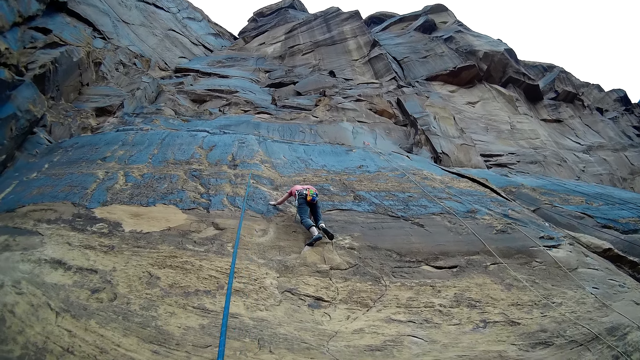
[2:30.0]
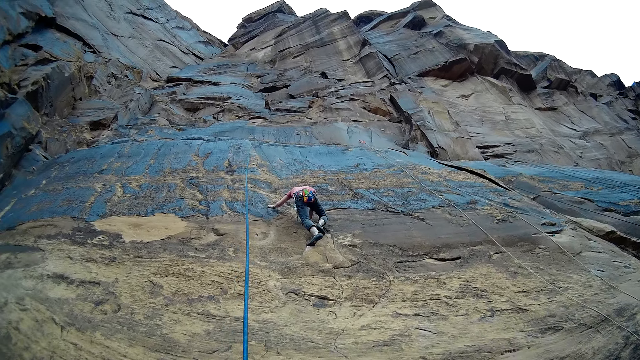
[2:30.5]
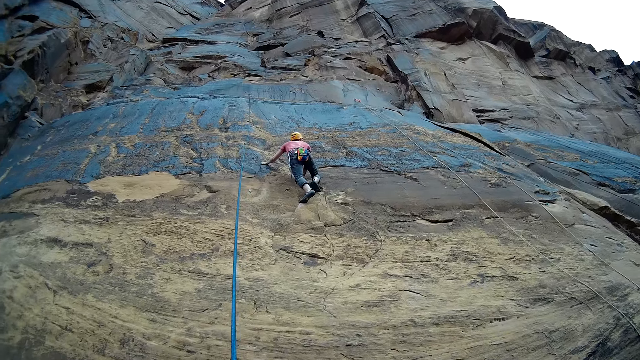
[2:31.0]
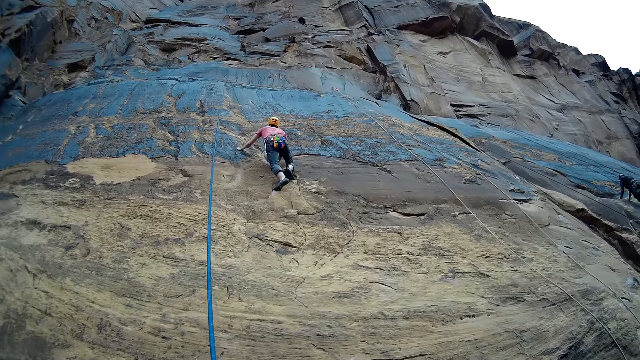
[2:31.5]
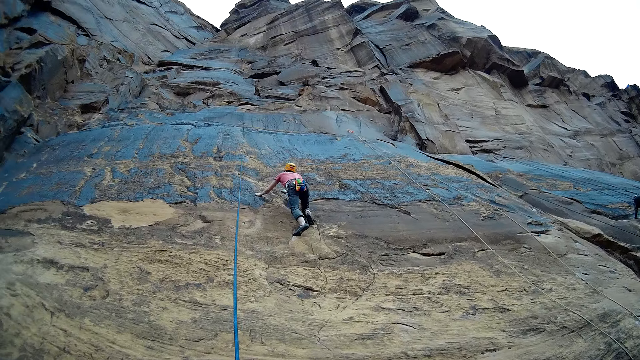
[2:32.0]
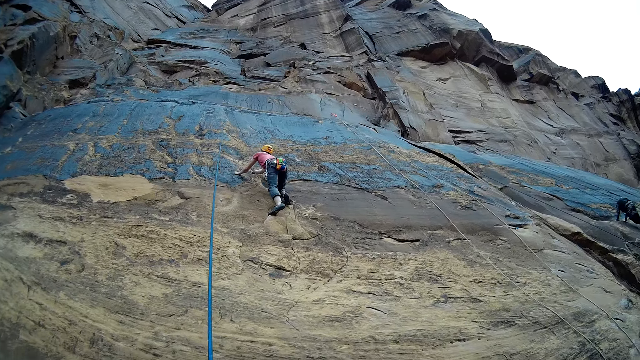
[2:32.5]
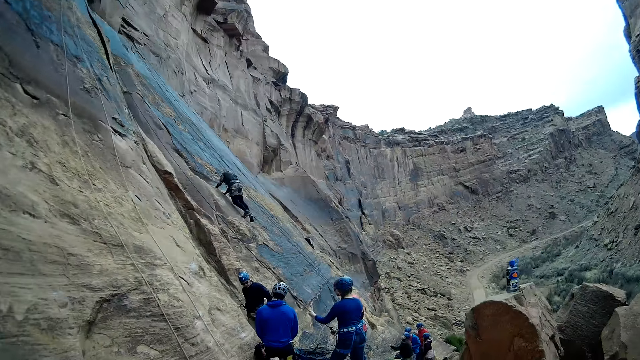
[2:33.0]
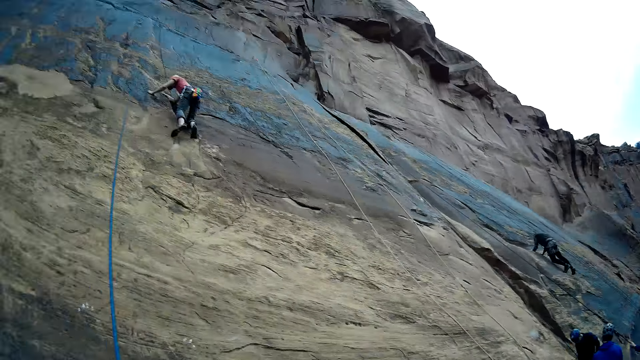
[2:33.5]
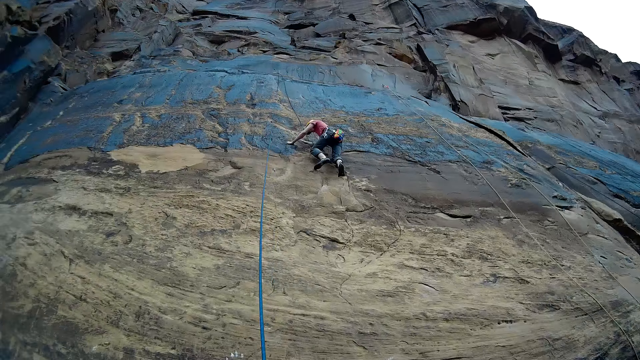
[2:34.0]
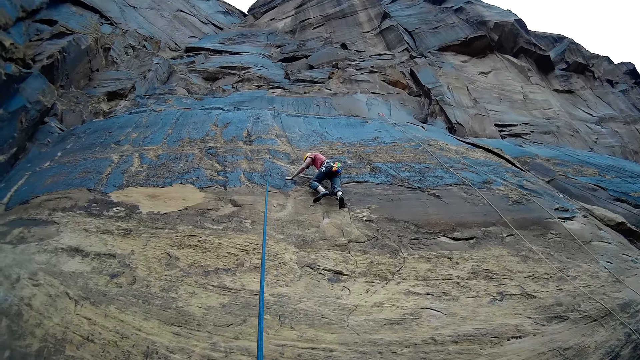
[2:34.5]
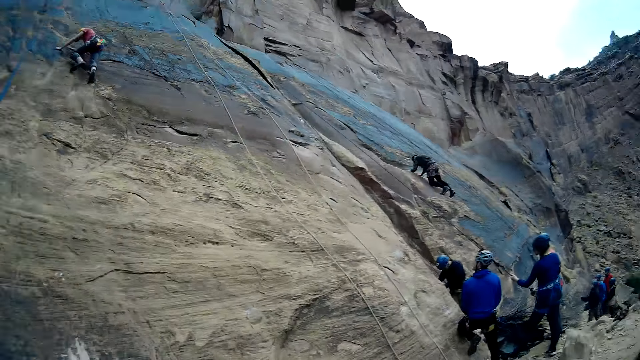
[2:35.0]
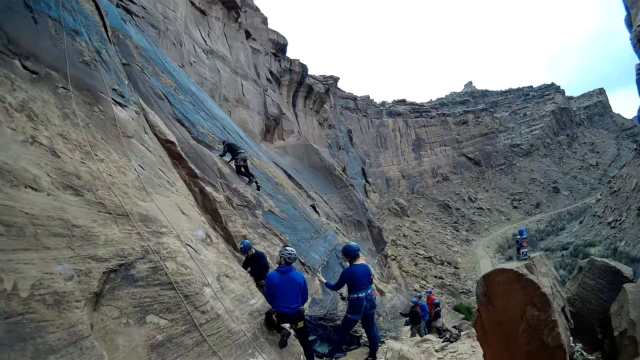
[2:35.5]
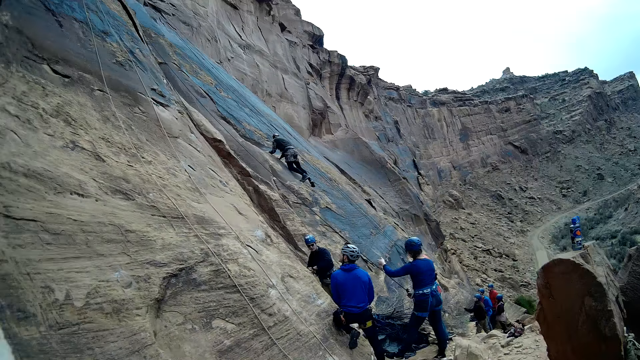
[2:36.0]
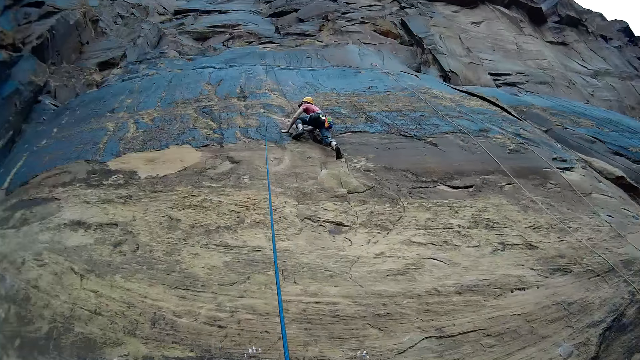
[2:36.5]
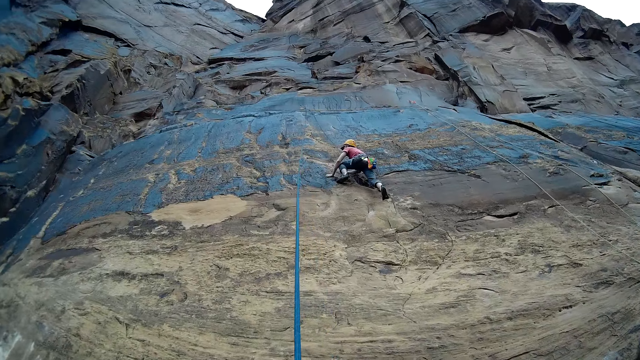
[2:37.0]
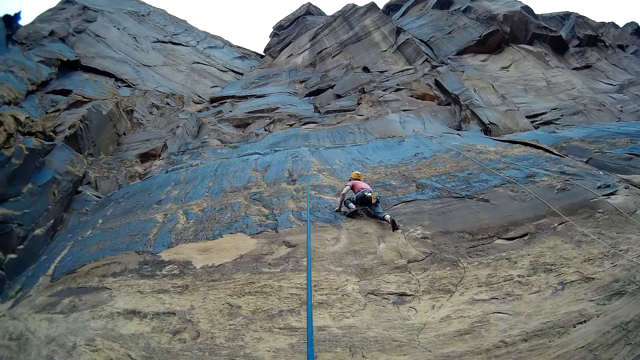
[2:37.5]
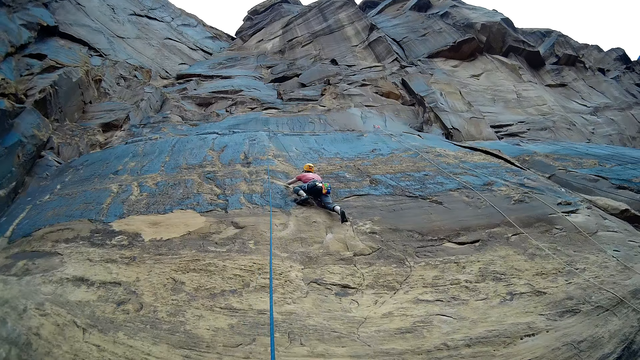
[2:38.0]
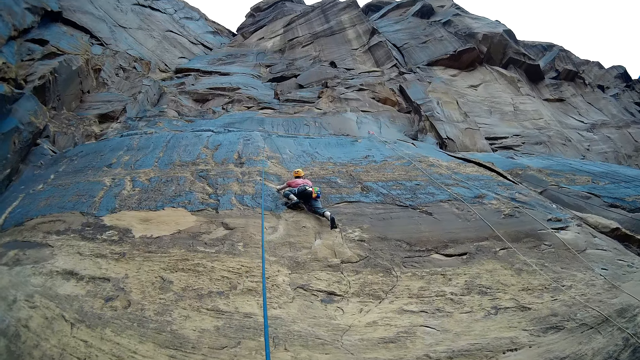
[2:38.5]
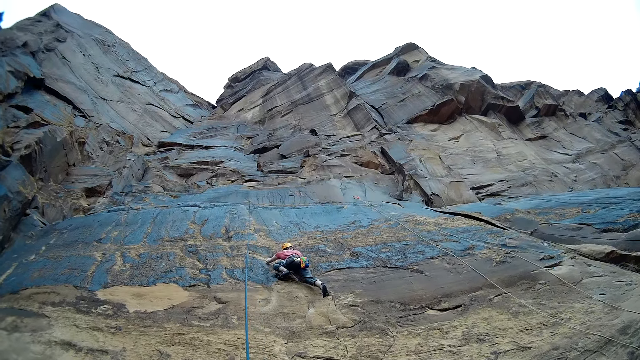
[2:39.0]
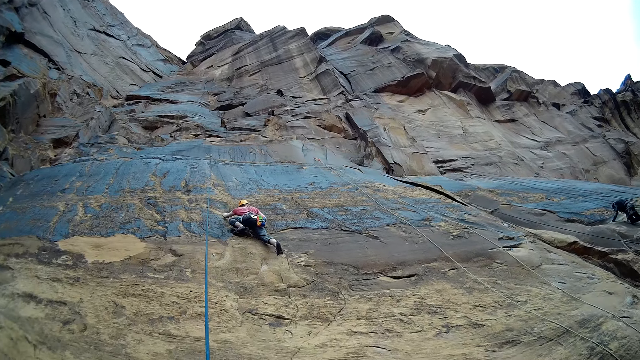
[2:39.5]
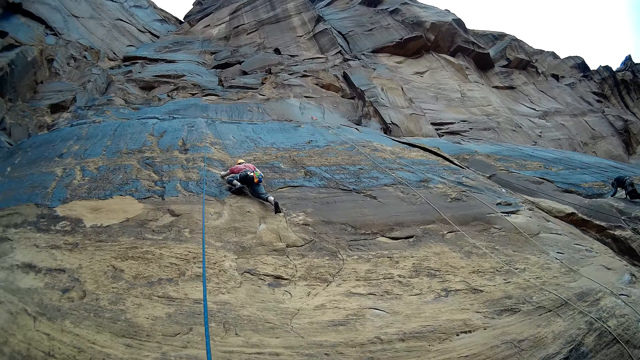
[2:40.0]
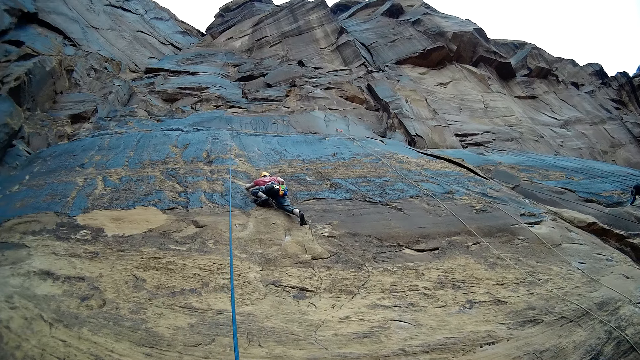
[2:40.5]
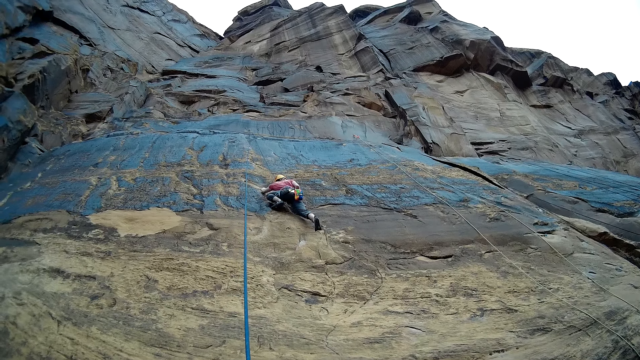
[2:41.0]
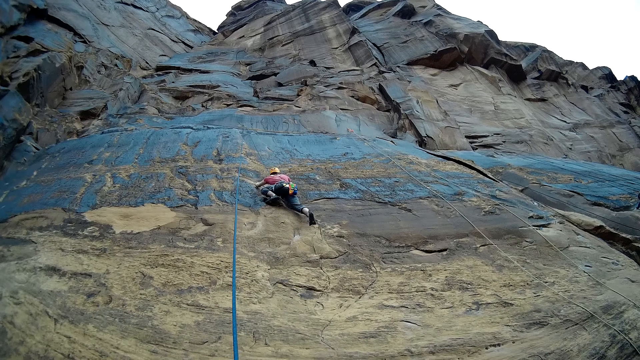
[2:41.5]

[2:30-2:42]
The camera wearer swings a hand. They look around.

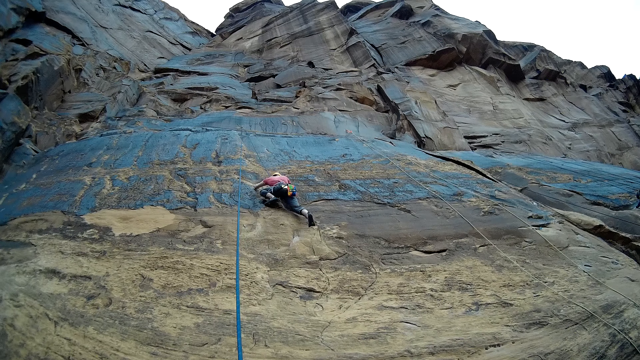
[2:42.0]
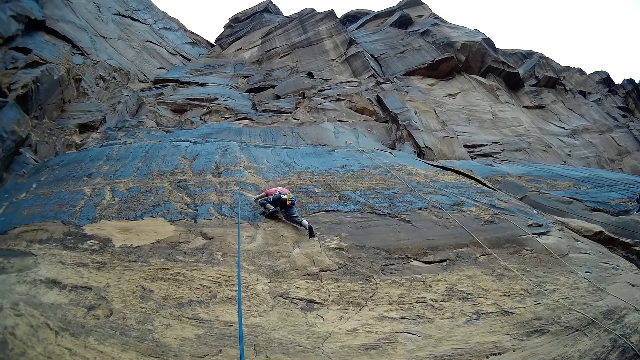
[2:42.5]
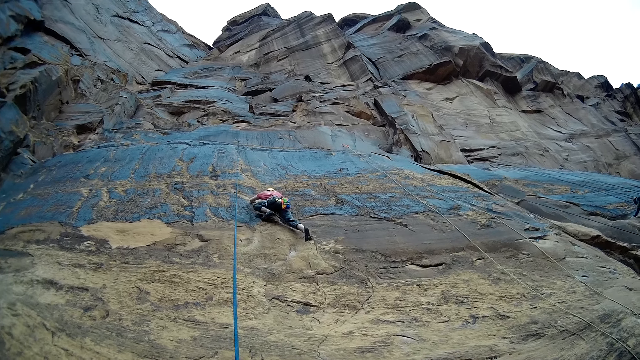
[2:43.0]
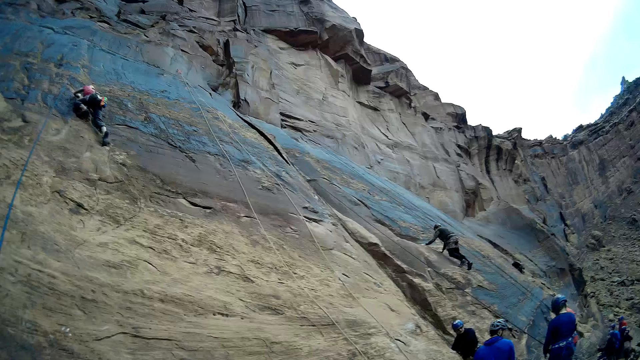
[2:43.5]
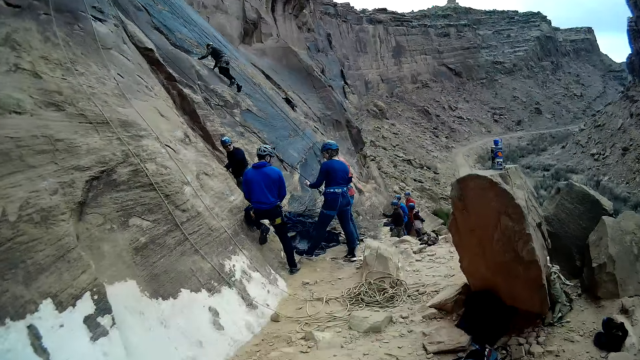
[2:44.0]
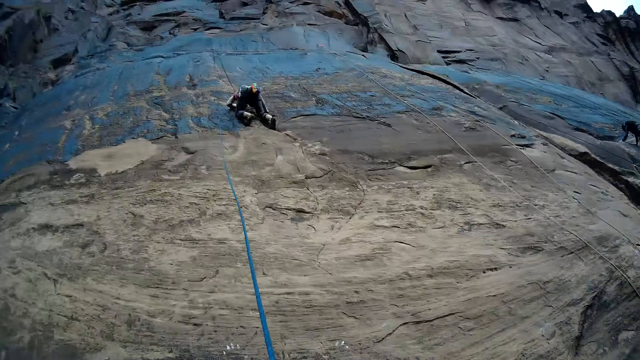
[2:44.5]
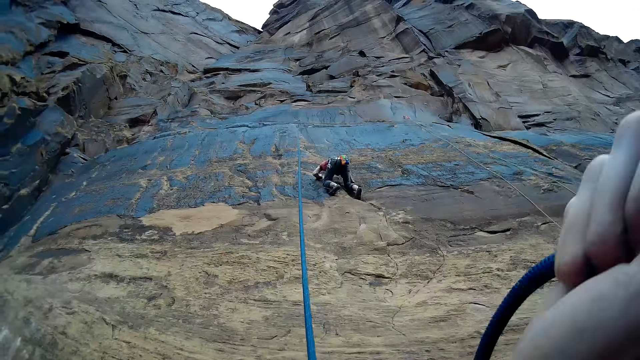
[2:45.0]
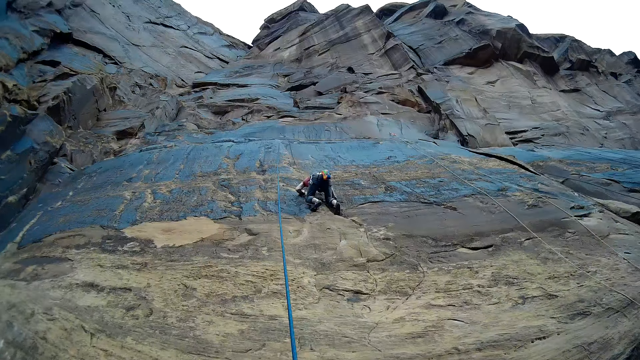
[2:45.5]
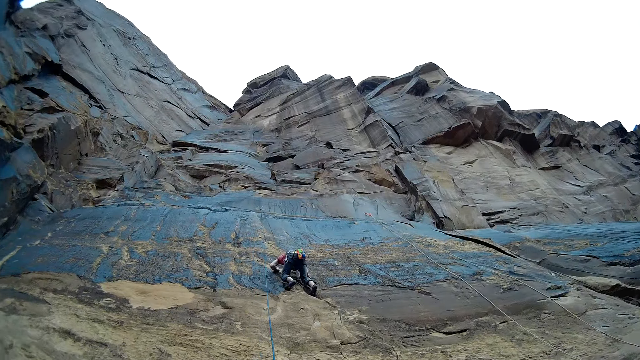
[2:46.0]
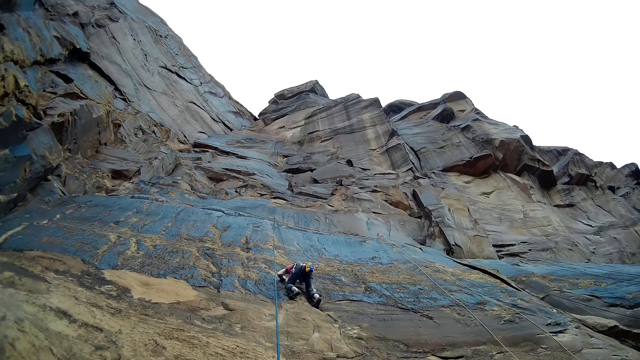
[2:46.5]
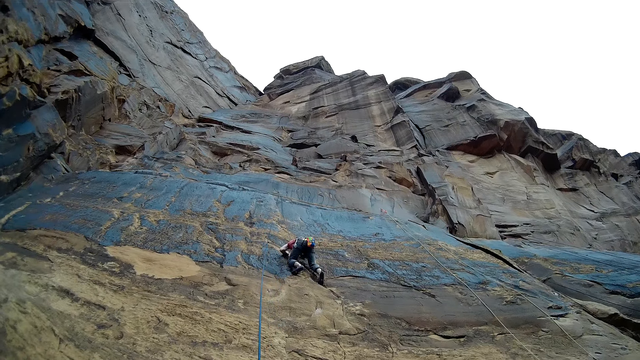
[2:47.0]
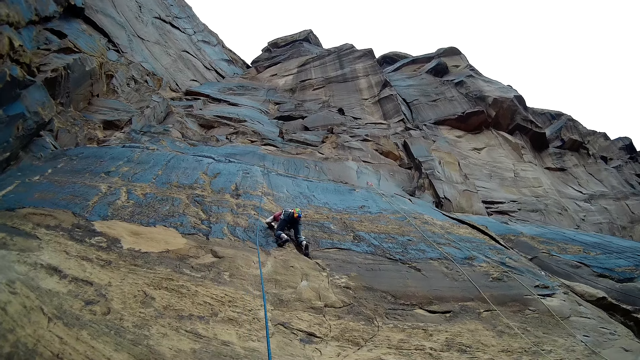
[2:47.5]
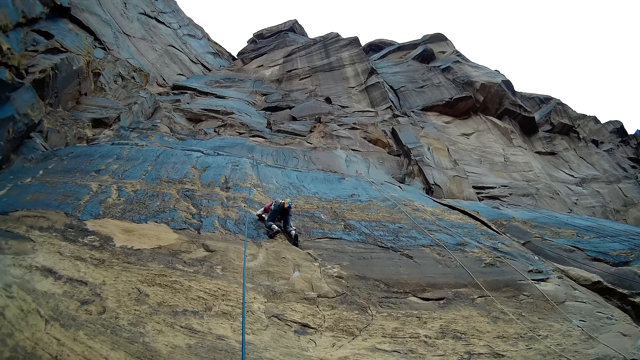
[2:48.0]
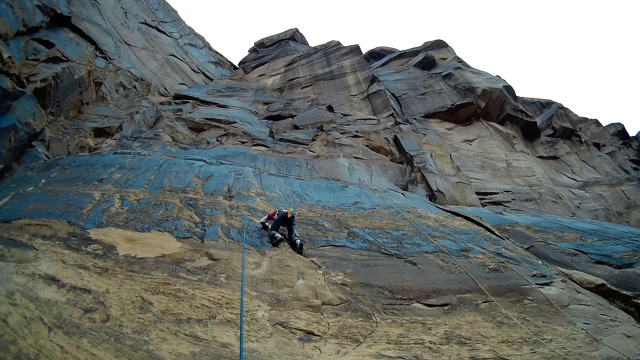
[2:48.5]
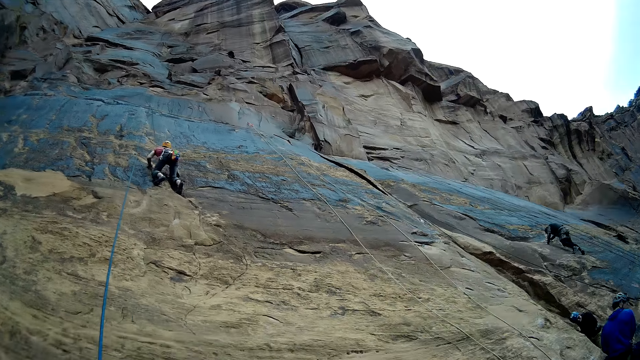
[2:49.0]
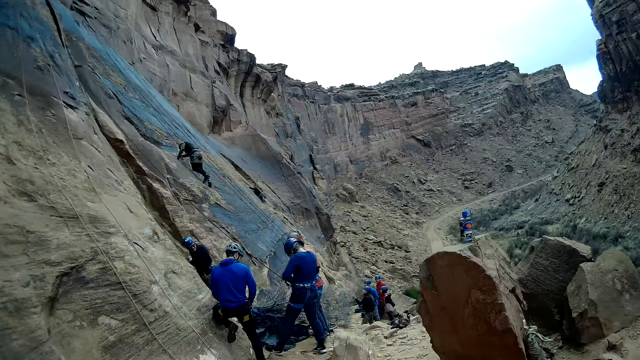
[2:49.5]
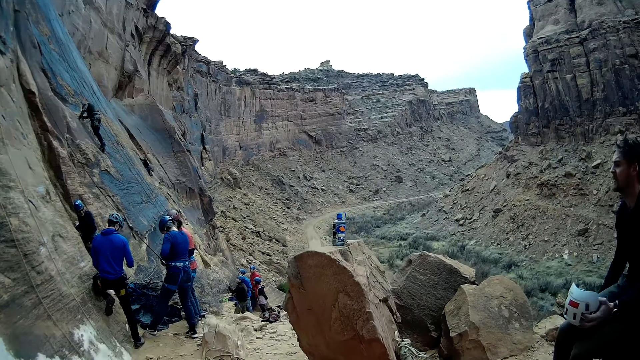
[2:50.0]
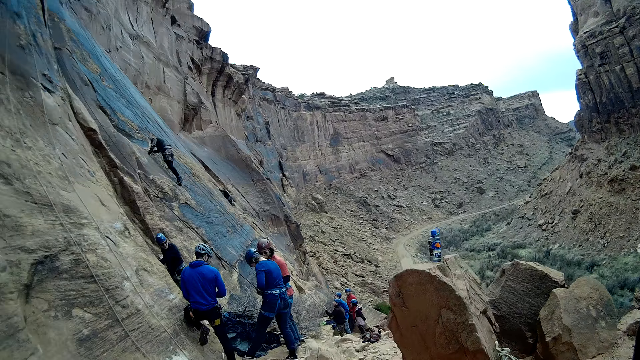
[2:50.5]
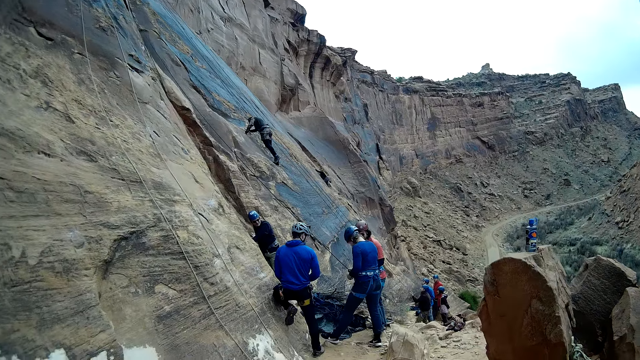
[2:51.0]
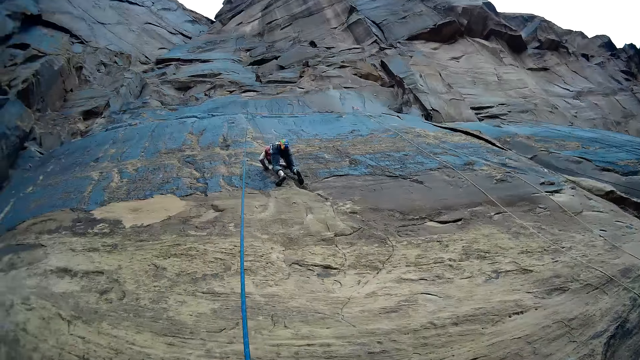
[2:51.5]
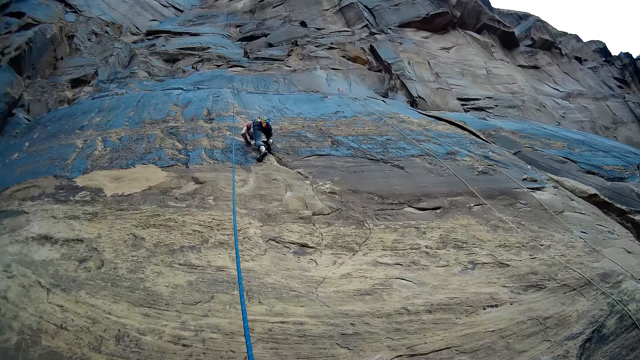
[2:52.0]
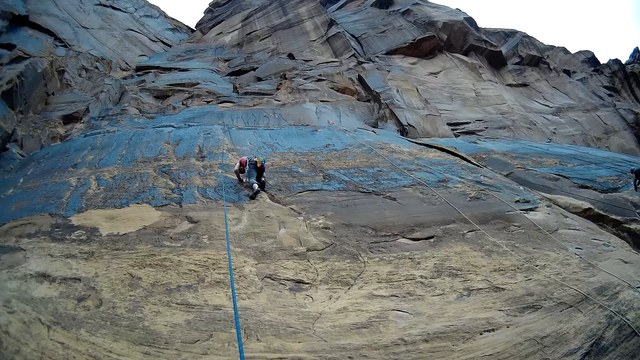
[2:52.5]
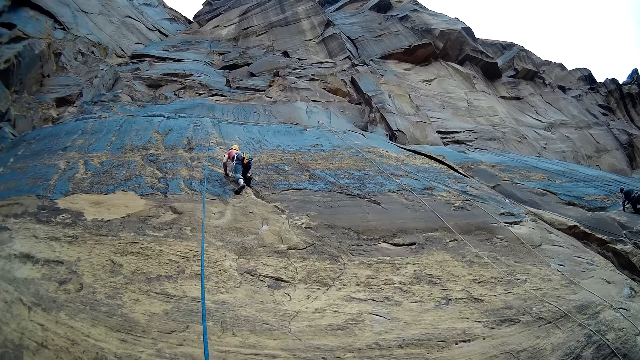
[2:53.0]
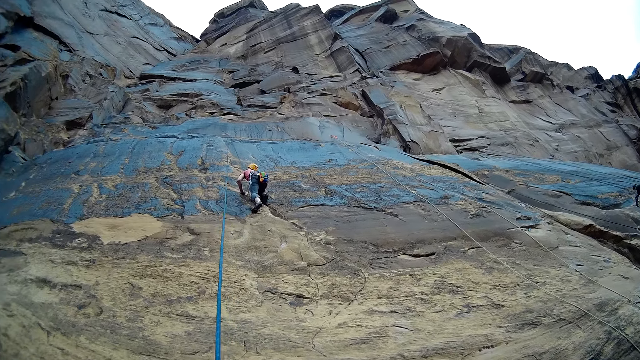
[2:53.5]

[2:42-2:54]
The camera wearer swings the hand. They look around.
